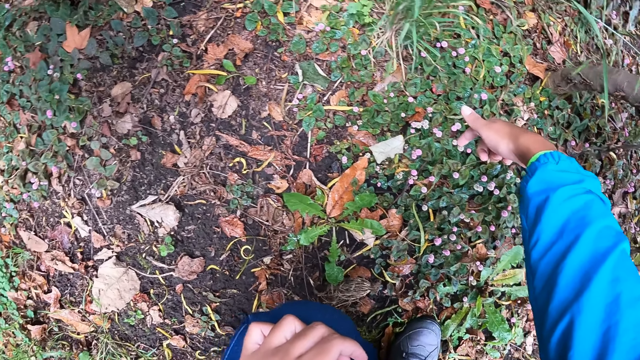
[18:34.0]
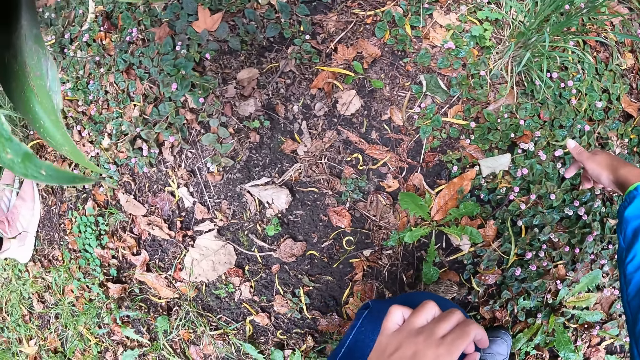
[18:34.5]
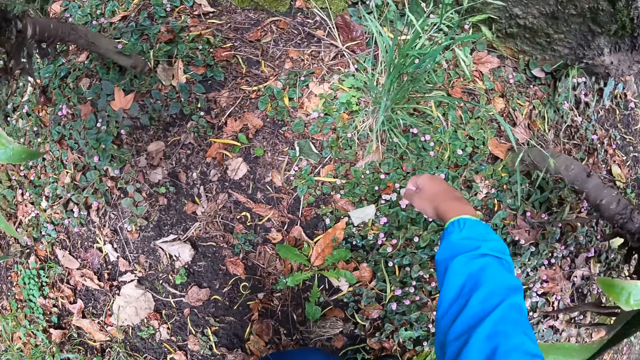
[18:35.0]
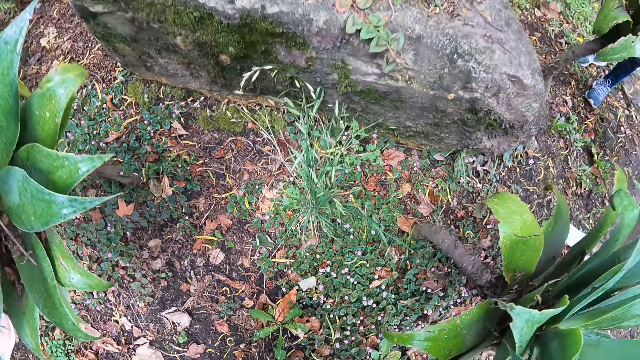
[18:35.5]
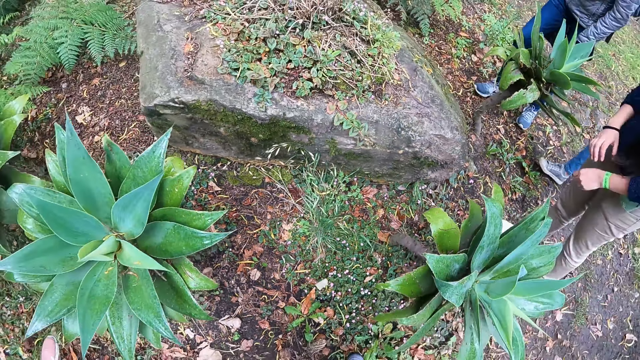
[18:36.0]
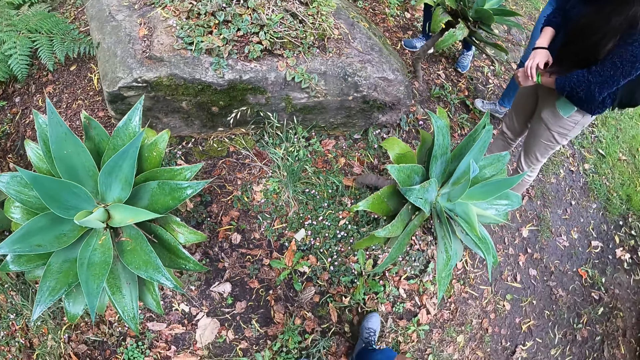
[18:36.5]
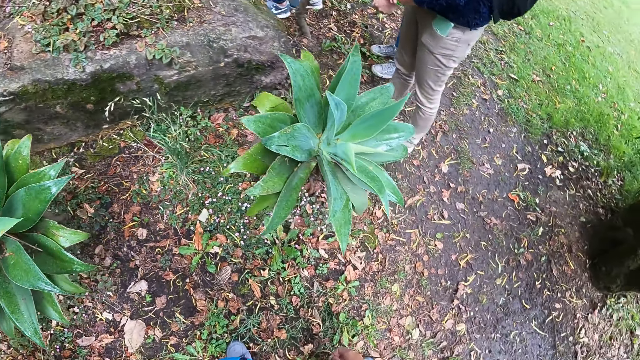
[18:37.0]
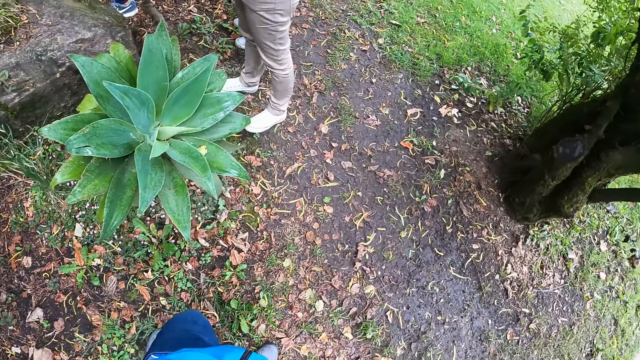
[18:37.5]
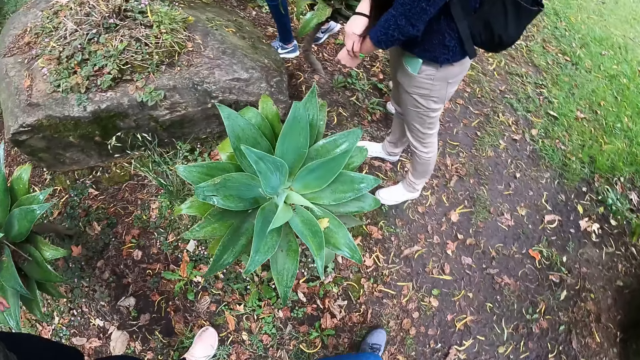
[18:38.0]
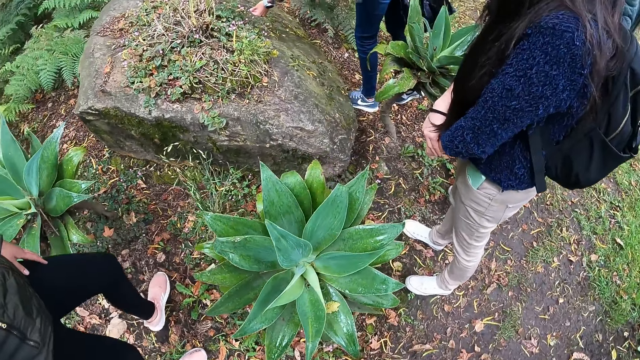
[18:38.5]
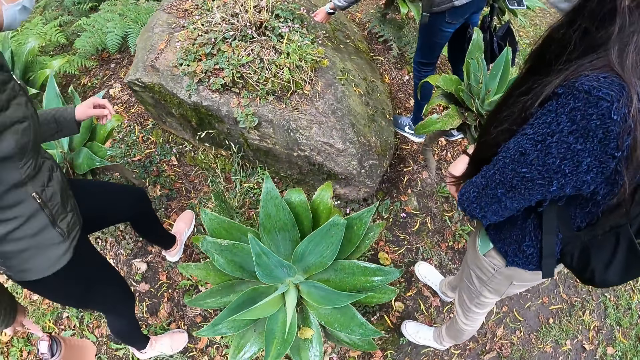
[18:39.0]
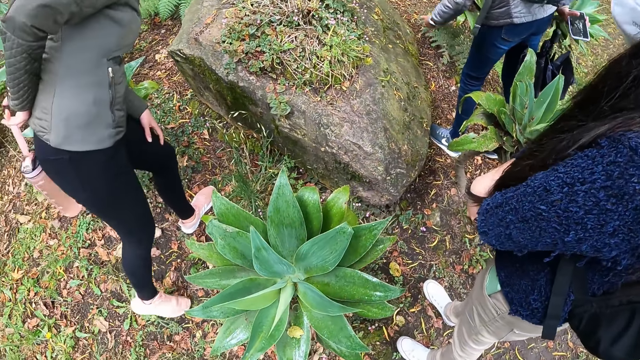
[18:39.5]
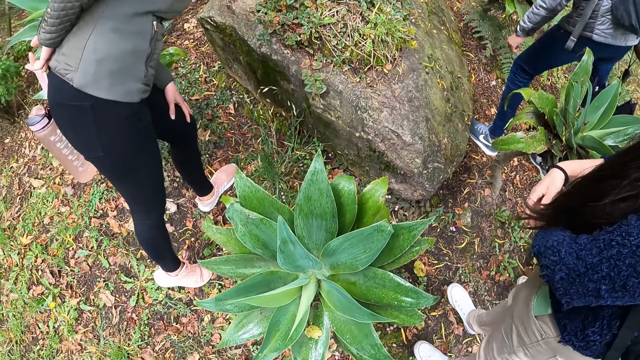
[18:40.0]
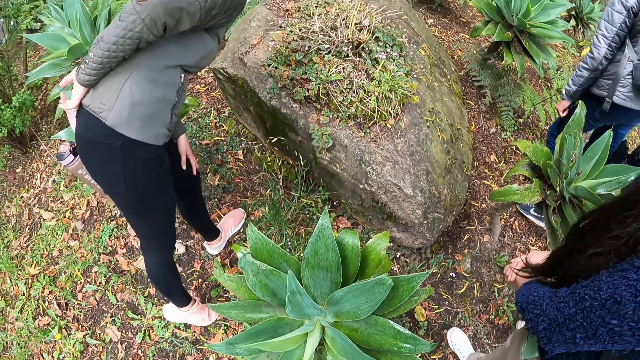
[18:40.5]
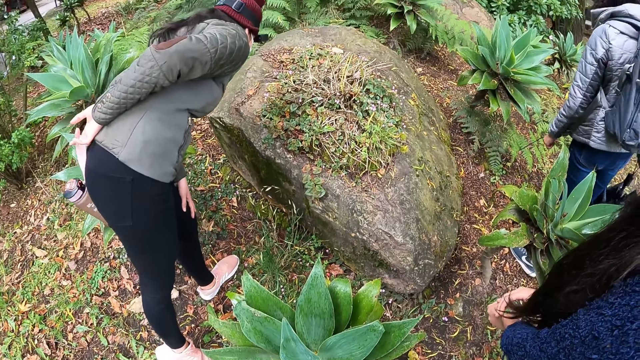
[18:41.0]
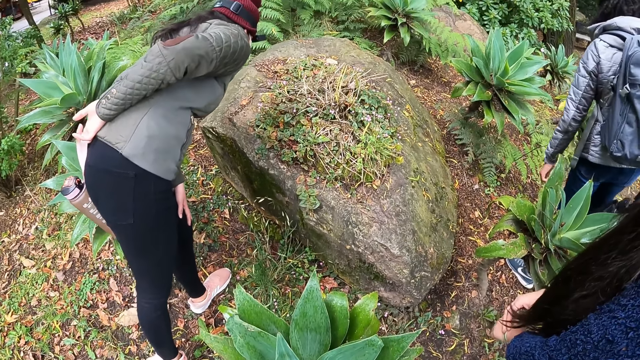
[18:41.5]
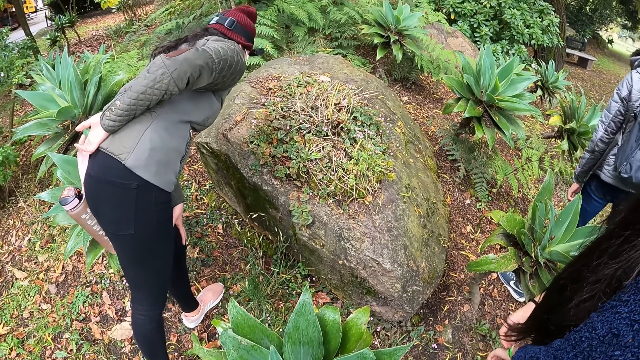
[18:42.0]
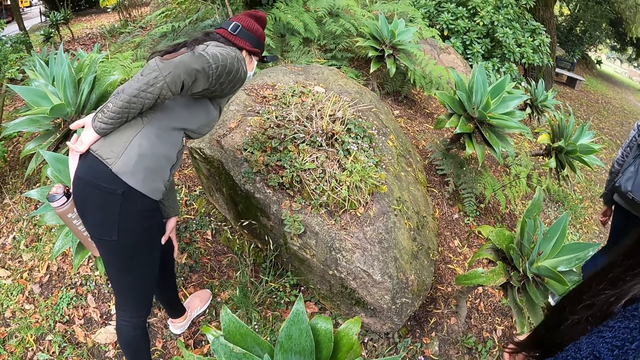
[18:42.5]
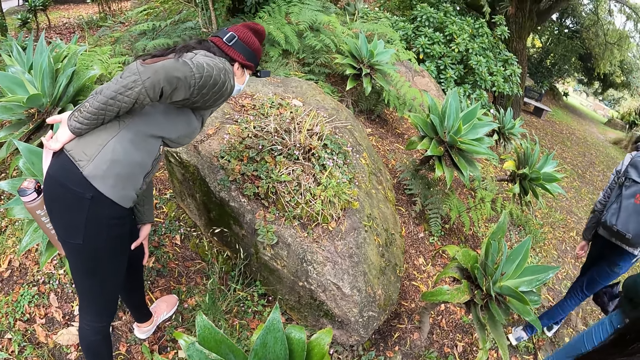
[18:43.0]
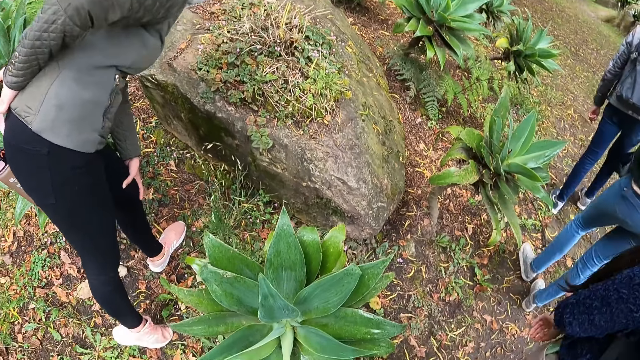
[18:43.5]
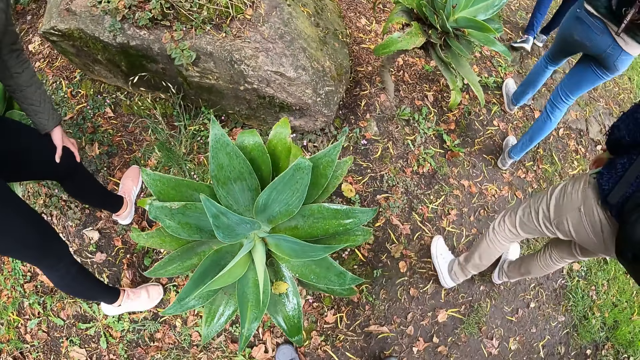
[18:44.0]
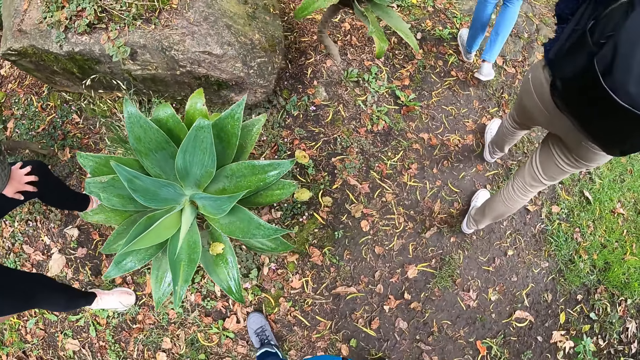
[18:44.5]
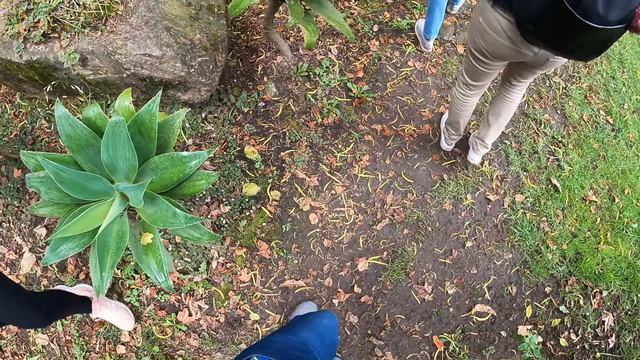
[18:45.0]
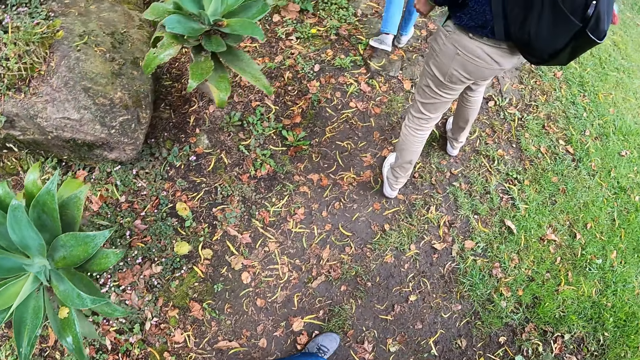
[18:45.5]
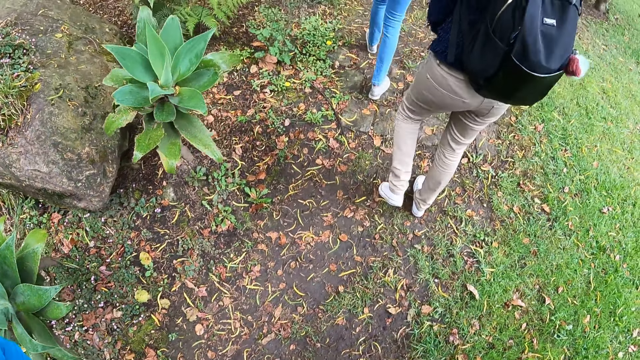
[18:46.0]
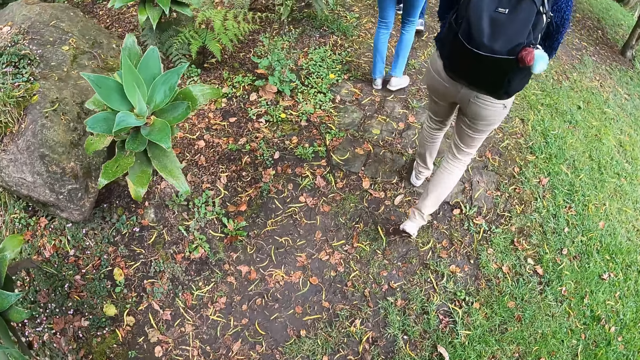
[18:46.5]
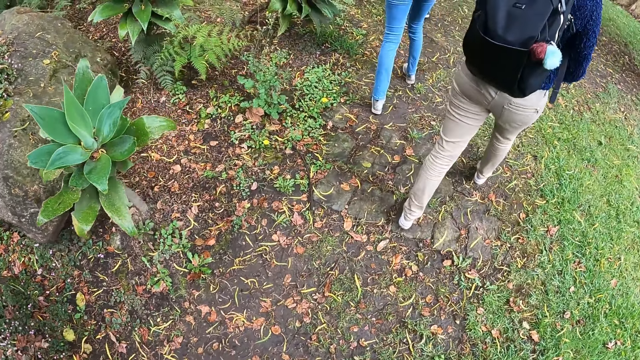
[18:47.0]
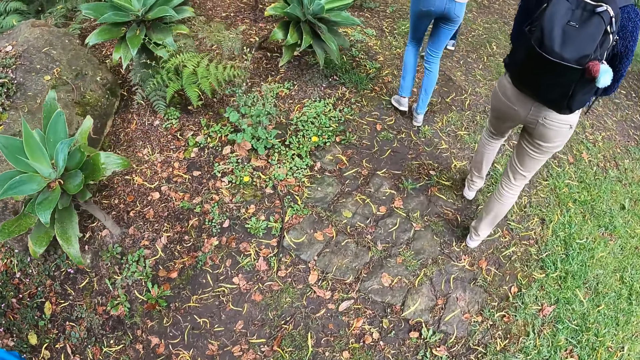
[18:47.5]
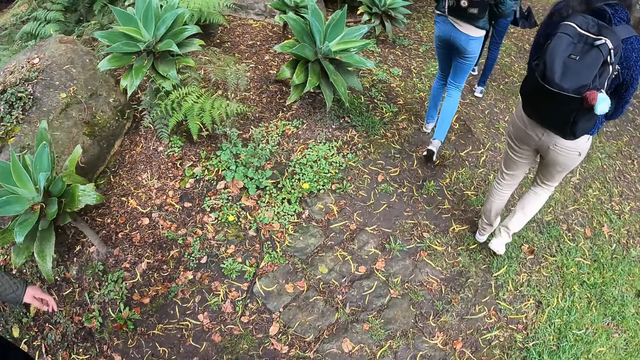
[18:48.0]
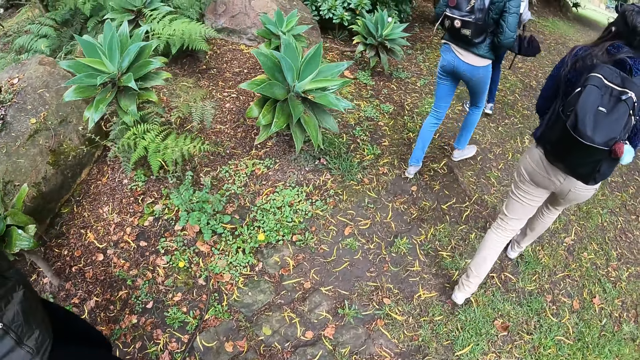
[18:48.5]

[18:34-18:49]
A woman holds a watch with the right hand. The camera wearer looks around. Another woman touches something with the left hand. Another woman steps ahead with the left leg. The women walk in a garden.

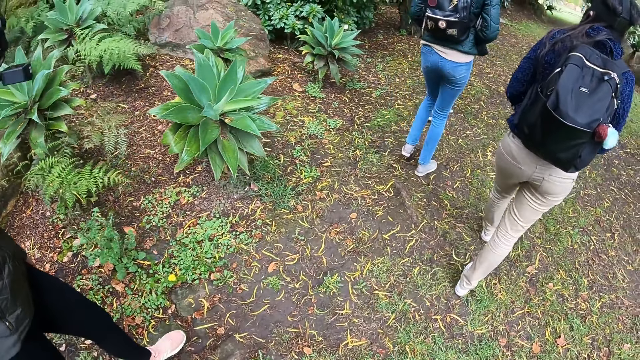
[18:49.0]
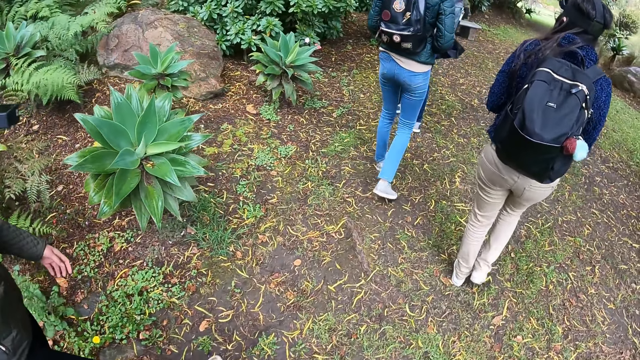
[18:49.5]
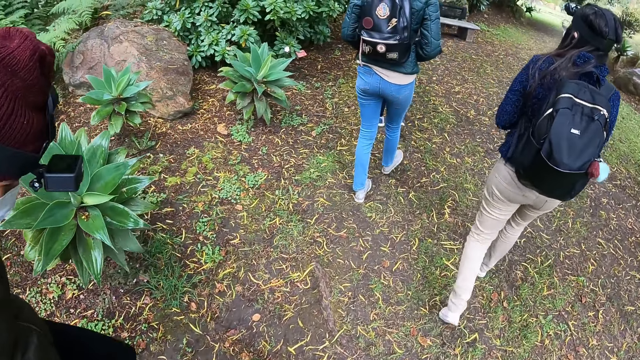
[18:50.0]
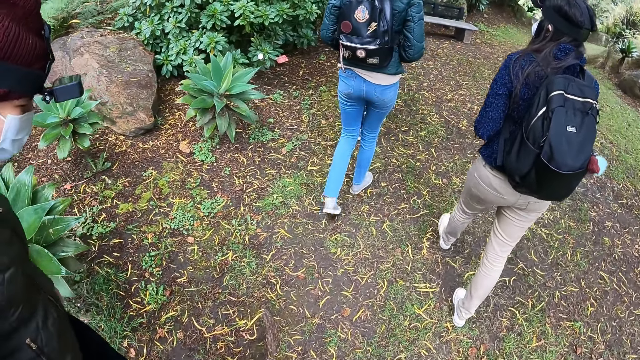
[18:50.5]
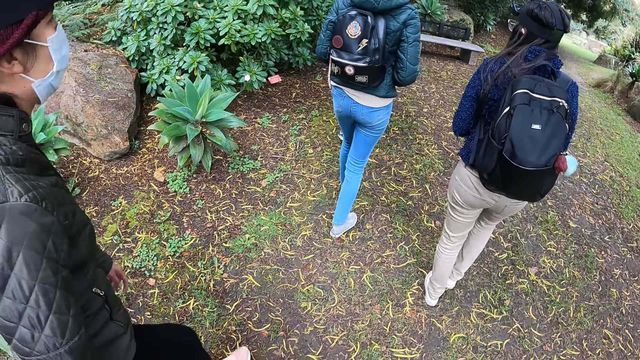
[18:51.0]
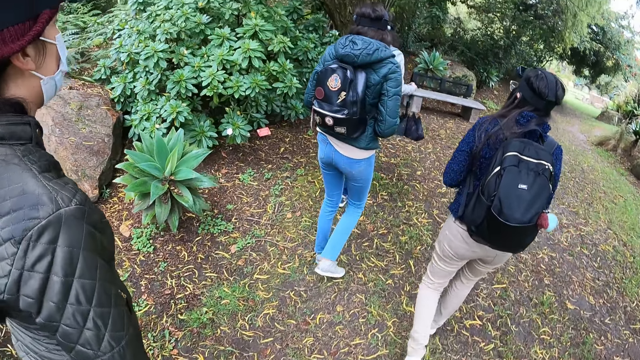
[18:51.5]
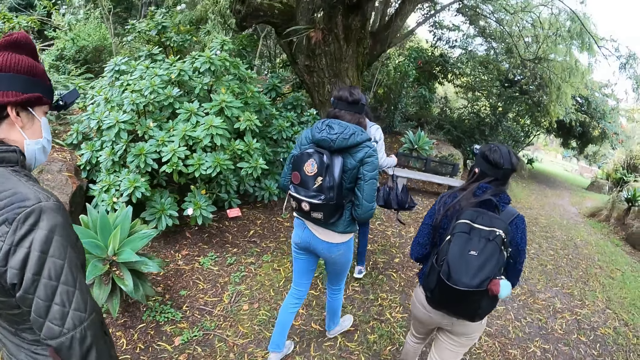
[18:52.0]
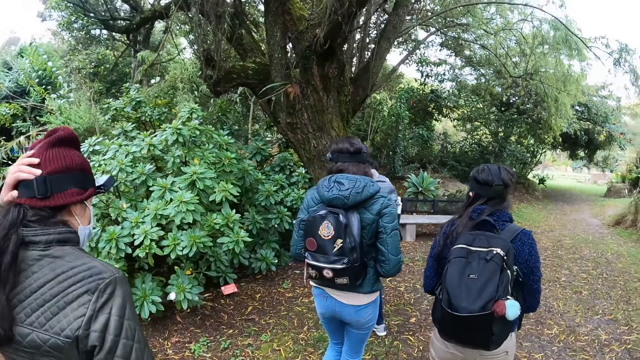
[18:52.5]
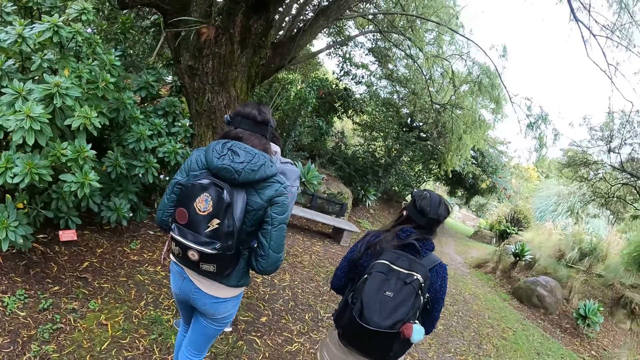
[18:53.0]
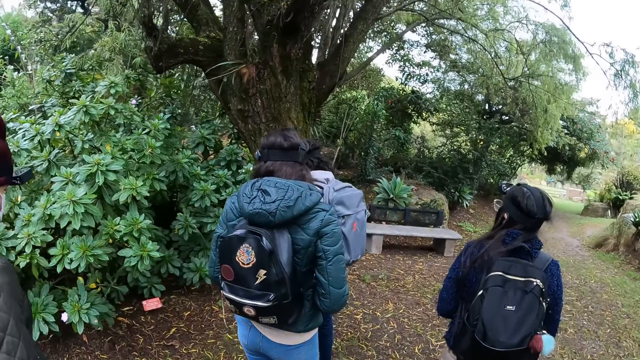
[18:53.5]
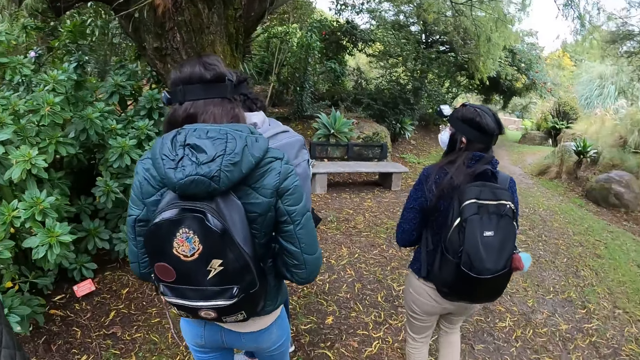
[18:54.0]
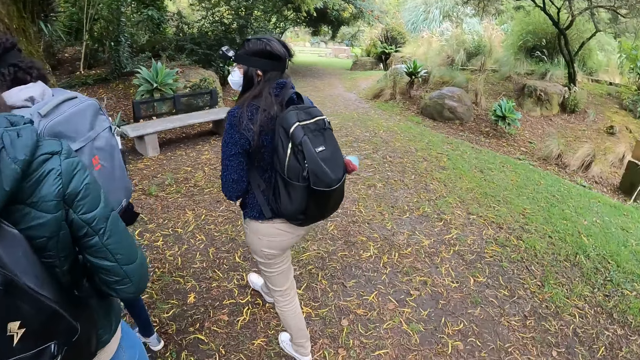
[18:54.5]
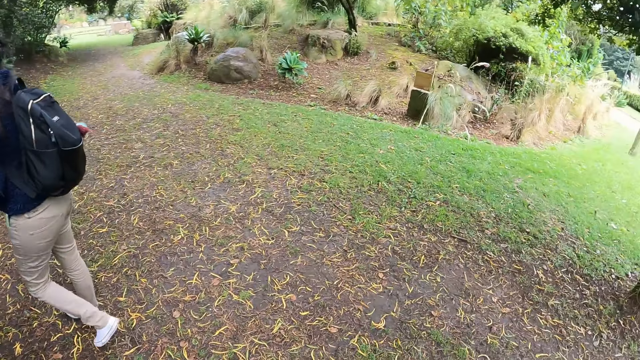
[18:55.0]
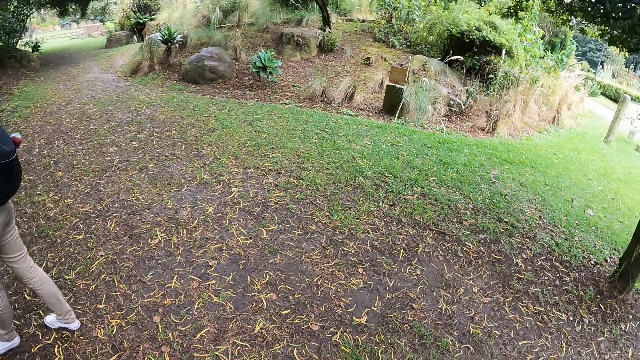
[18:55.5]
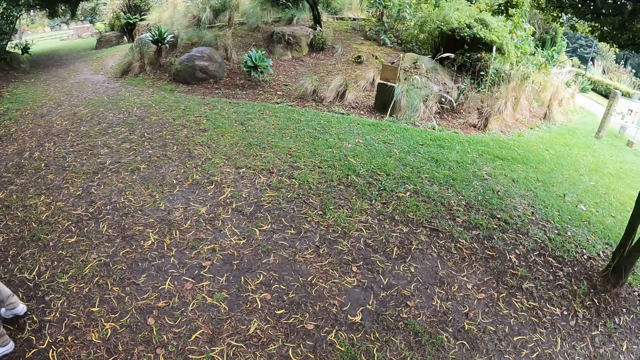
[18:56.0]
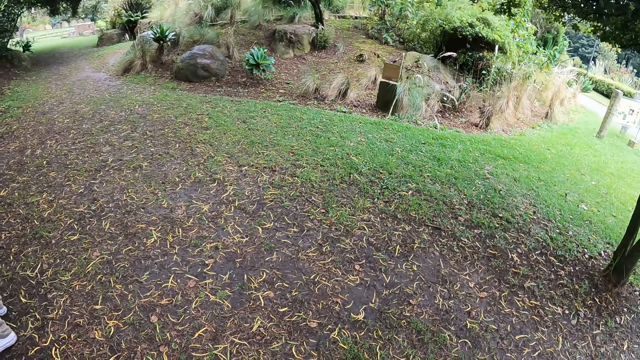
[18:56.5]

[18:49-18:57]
A woman touches the cap. The women walk in a garden. The camera wearer looks around.
